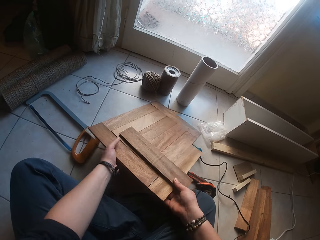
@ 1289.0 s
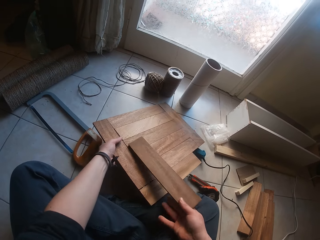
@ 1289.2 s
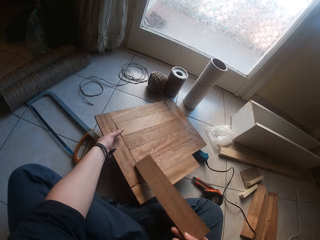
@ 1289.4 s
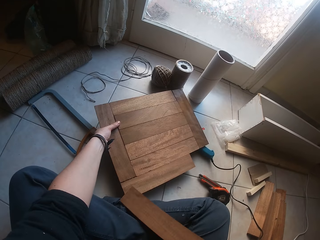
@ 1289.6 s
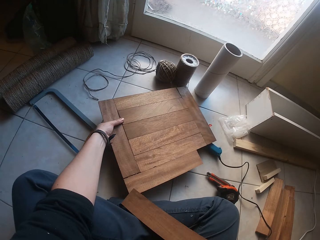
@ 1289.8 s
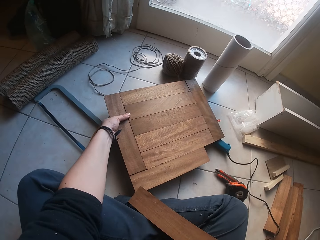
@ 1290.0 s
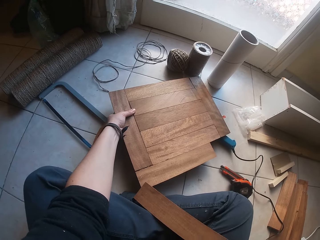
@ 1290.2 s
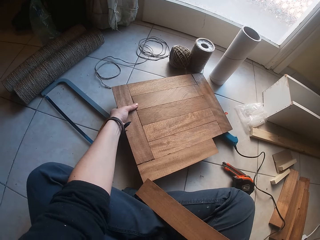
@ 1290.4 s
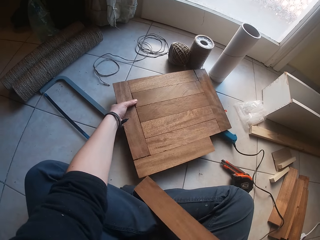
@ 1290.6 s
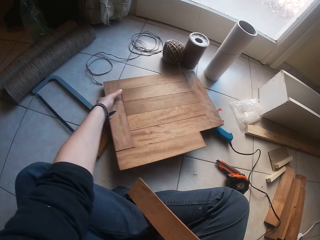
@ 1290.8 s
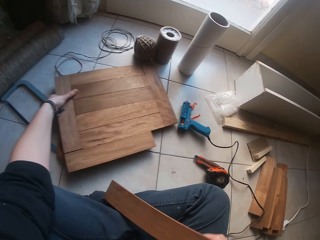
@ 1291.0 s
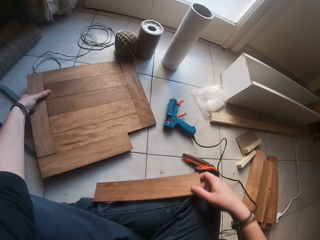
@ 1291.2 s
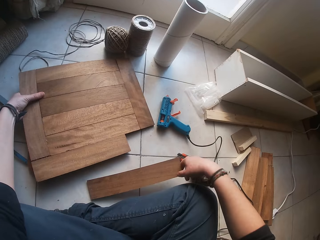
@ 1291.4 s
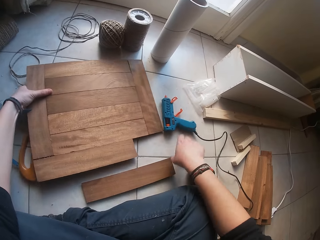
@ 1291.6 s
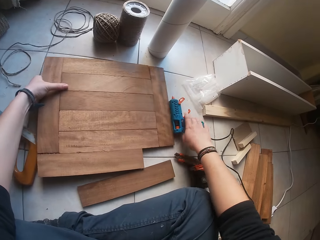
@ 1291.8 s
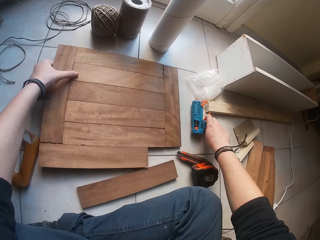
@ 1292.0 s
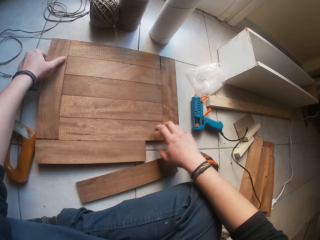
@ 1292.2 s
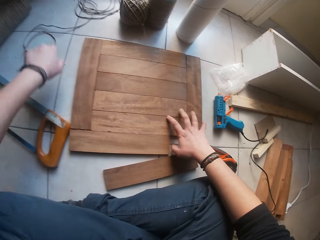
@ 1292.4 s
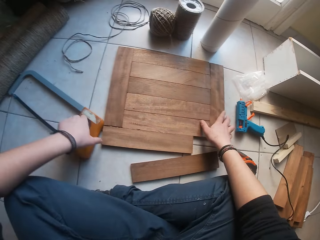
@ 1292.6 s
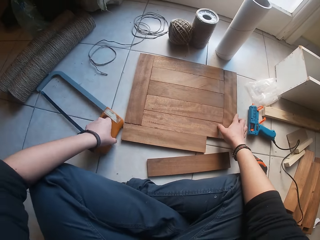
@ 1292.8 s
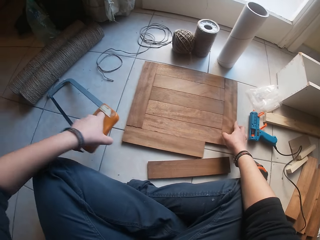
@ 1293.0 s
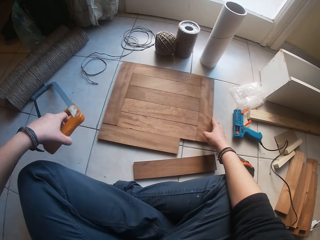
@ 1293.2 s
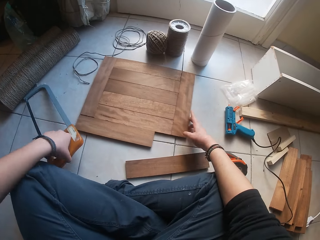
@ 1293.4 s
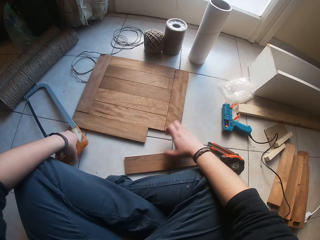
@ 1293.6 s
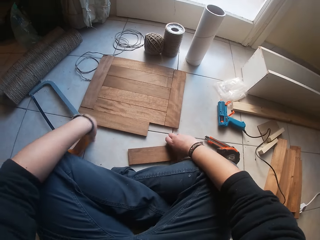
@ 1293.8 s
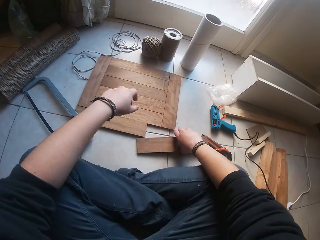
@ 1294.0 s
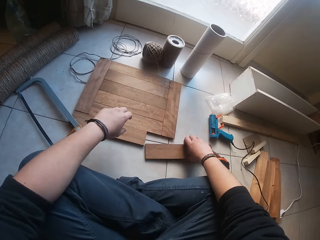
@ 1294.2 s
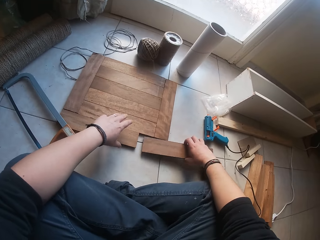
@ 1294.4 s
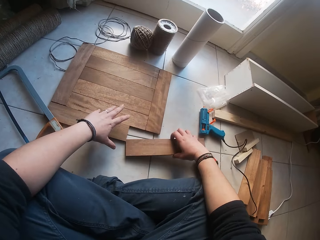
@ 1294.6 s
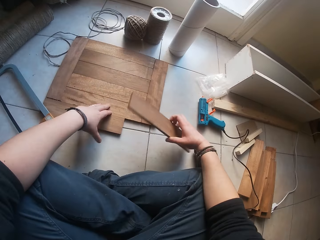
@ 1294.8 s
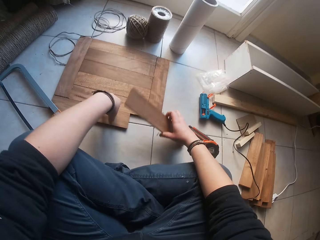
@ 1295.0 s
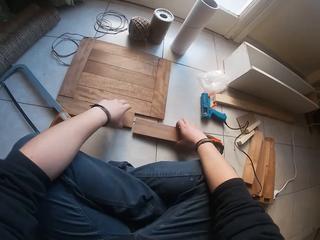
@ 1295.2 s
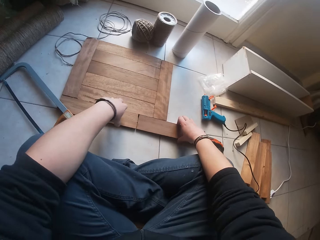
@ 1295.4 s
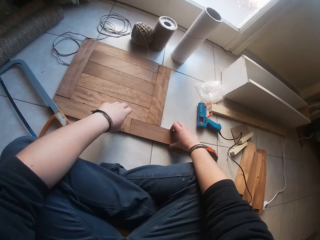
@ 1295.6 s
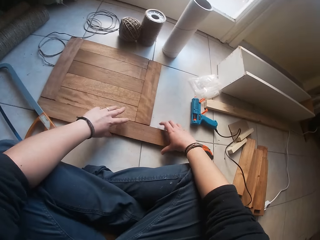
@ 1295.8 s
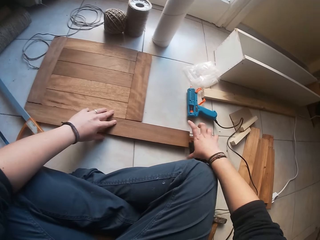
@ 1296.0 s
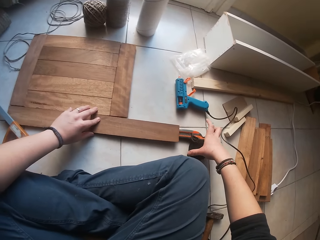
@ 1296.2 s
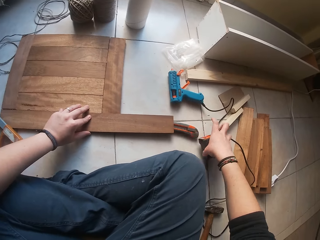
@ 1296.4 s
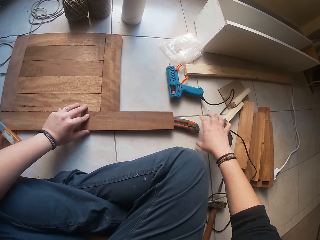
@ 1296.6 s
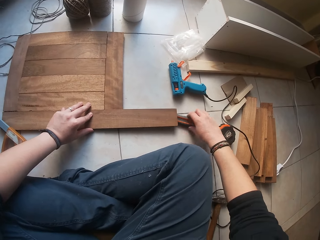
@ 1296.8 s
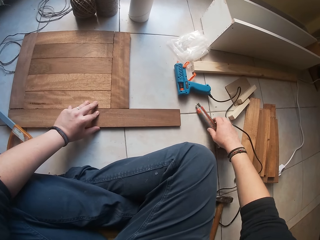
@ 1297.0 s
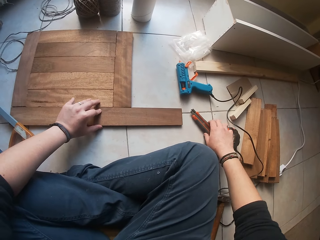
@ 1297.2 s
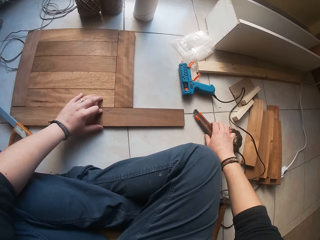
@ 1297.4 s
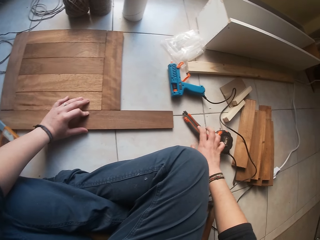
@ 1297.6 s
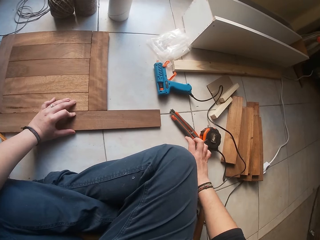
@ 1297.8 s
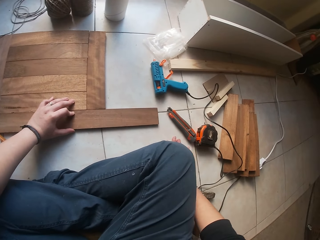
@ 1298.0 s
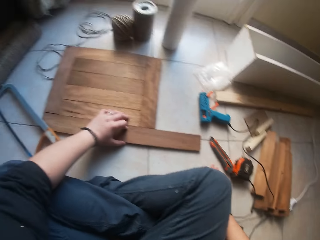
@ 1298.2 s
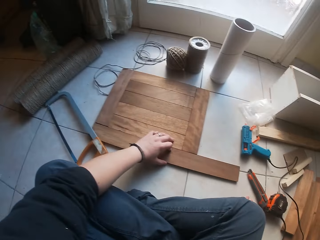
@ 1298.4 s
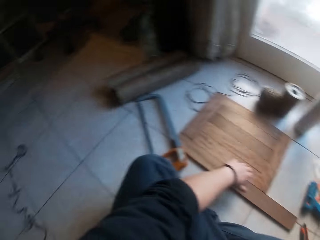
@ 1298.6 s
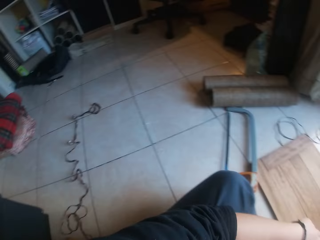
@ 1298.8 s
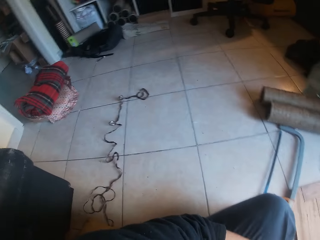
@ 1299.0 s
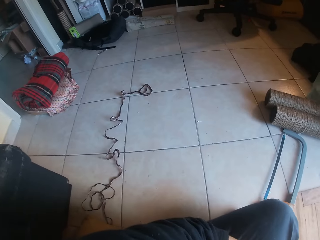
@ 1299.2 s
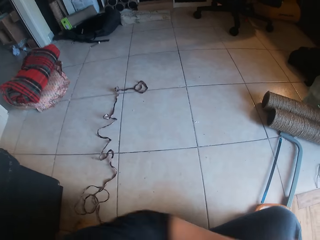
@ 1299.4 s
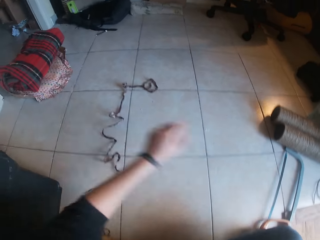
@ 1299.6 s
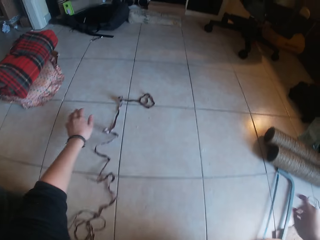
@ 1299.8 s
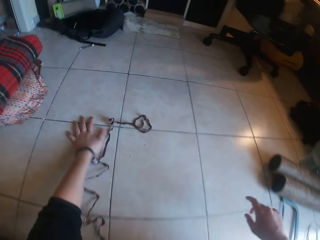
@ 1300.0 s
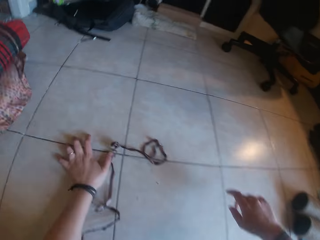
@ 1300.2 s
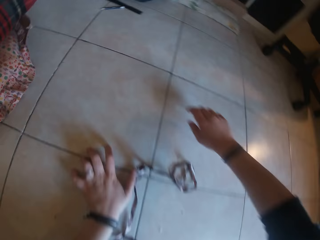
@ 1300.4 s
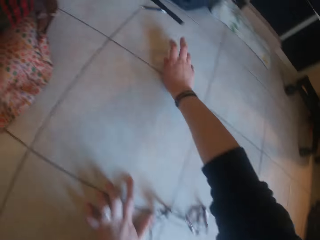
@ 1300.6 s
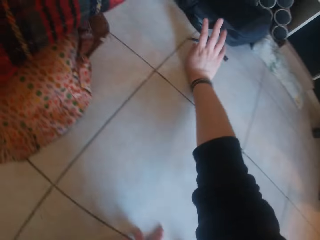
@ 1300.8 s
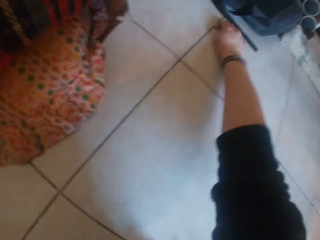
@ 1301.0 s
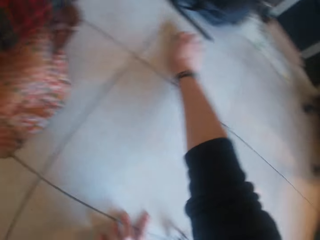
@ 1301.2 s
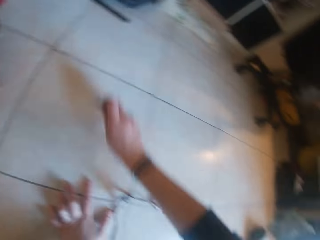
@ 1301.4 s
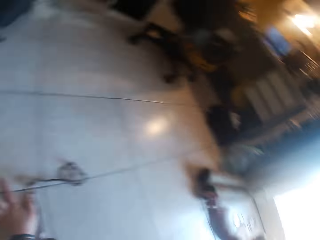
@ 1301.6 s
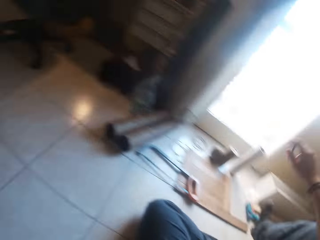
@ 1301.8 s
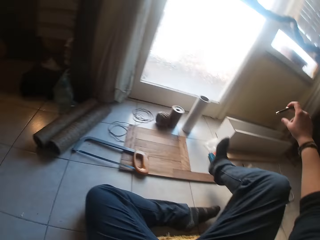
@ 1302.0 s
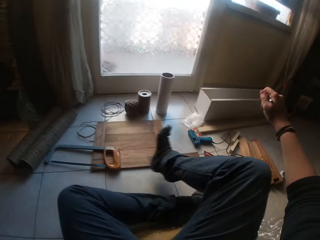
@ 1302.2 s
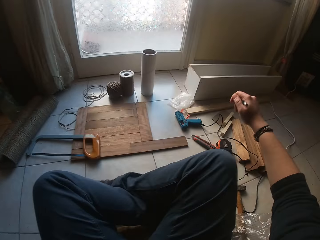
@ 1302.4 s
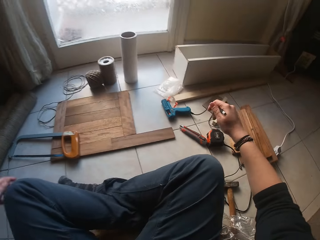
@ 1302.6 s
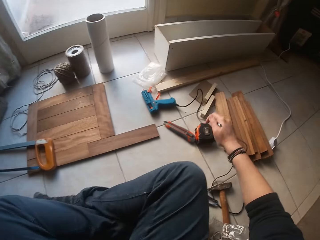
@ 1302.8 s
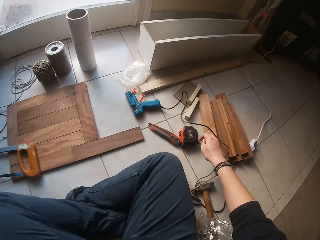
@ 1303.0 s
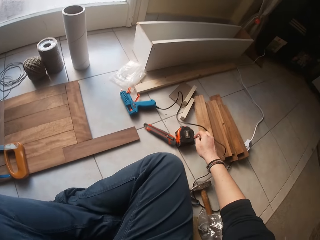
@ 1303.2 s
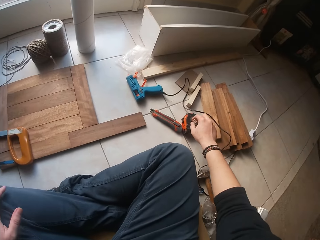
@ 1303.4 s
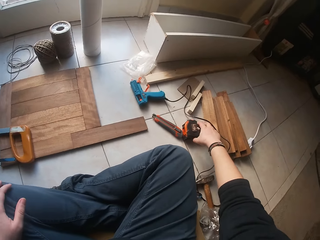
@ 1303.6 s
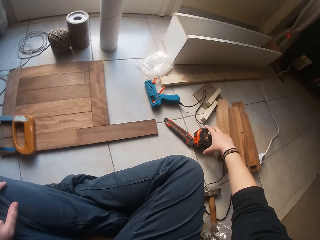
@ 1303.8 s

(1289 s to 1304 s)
The camera wearer picks up the wood. They place the wood down. They place it down again. They pick up the wood. They place the wood down. They hold the wood. They look around. They pick up something.

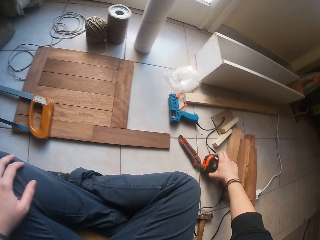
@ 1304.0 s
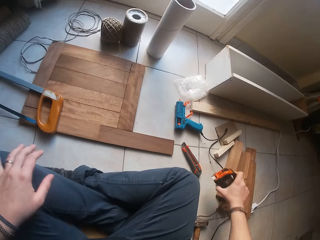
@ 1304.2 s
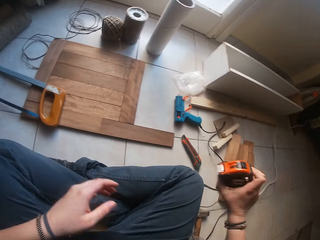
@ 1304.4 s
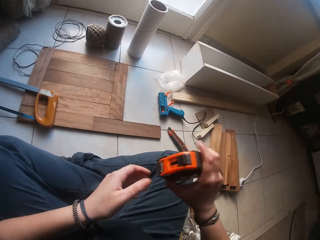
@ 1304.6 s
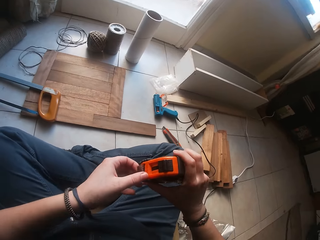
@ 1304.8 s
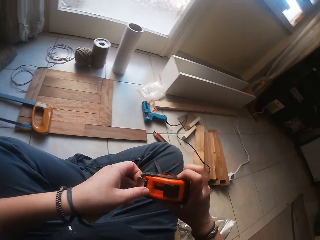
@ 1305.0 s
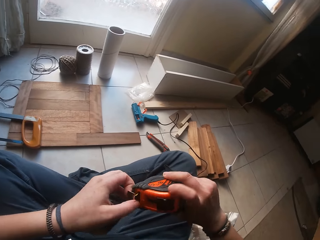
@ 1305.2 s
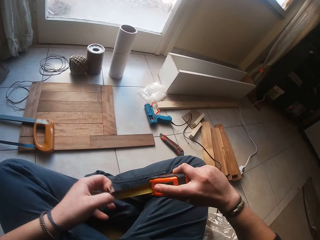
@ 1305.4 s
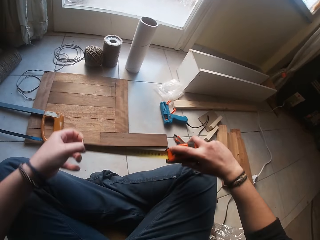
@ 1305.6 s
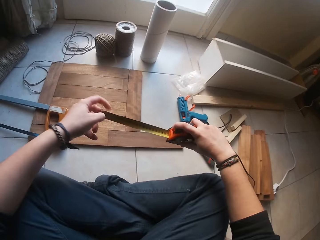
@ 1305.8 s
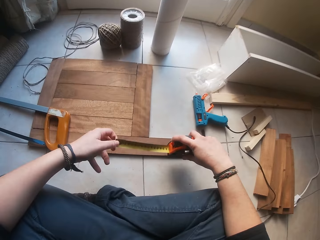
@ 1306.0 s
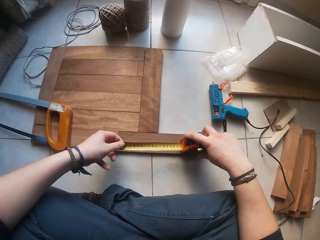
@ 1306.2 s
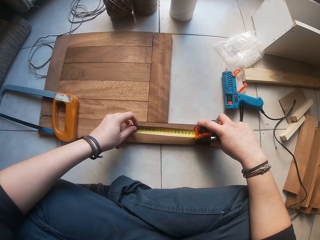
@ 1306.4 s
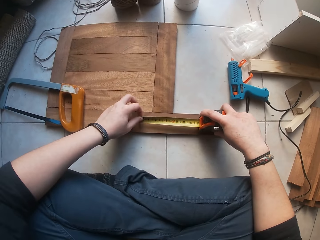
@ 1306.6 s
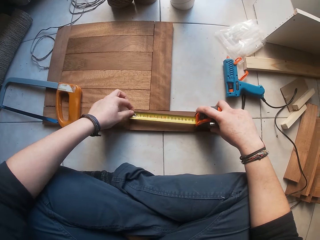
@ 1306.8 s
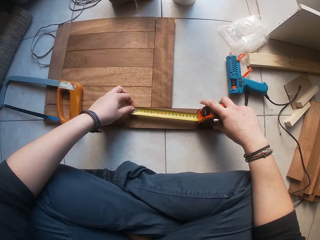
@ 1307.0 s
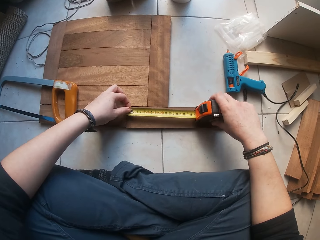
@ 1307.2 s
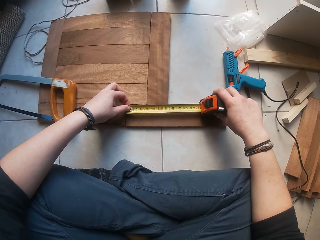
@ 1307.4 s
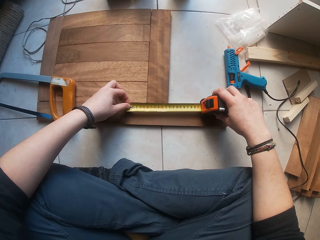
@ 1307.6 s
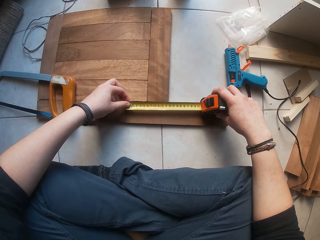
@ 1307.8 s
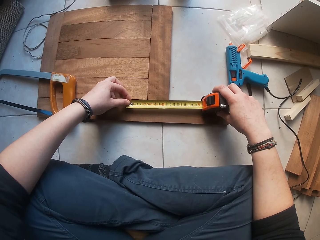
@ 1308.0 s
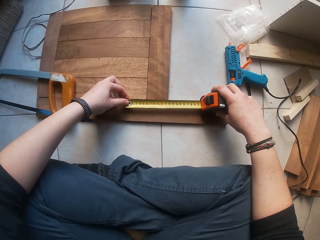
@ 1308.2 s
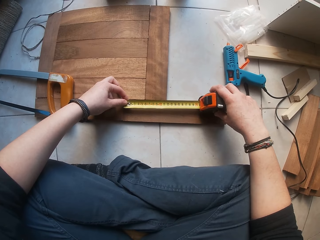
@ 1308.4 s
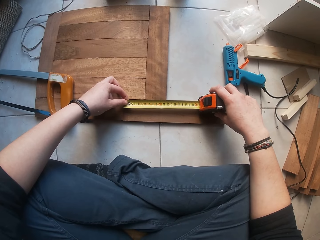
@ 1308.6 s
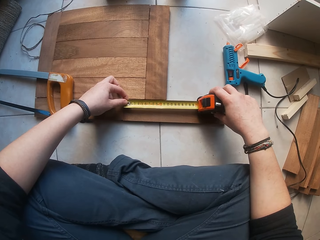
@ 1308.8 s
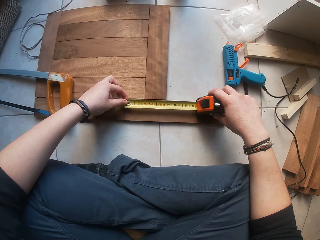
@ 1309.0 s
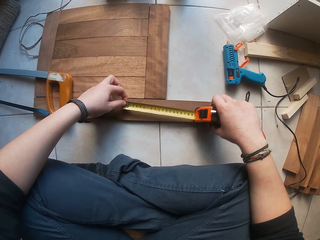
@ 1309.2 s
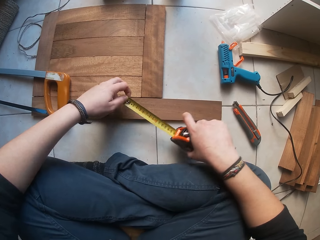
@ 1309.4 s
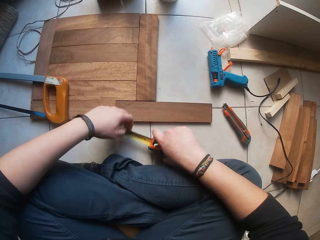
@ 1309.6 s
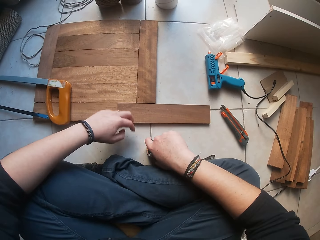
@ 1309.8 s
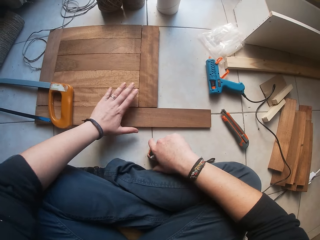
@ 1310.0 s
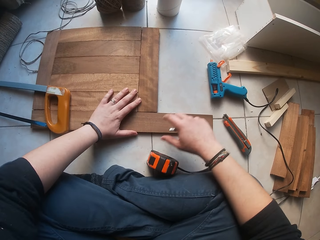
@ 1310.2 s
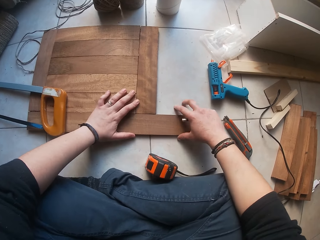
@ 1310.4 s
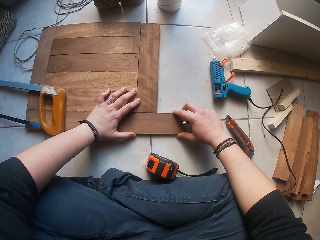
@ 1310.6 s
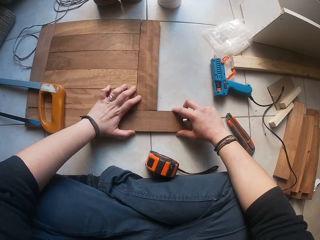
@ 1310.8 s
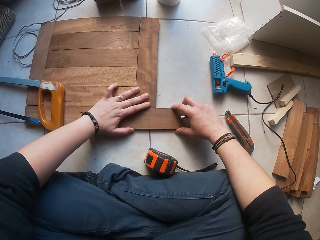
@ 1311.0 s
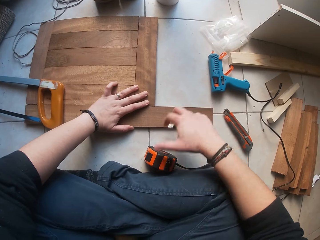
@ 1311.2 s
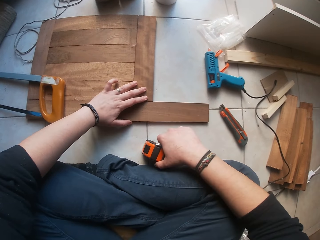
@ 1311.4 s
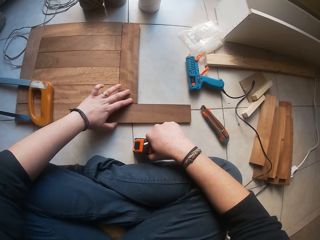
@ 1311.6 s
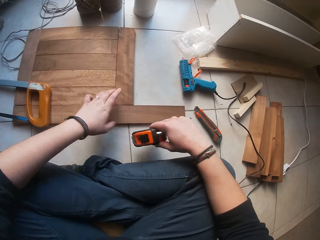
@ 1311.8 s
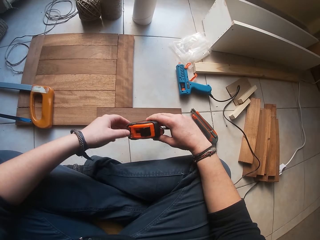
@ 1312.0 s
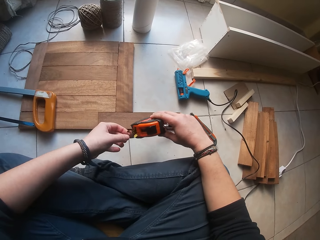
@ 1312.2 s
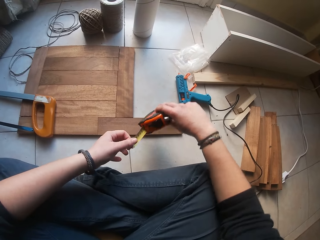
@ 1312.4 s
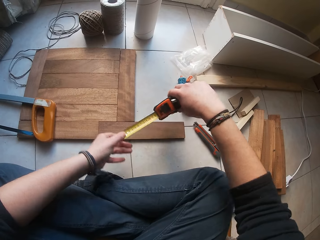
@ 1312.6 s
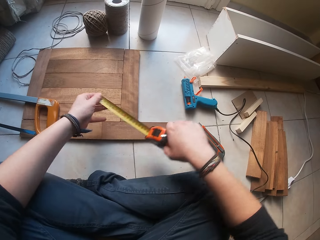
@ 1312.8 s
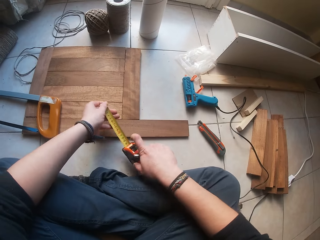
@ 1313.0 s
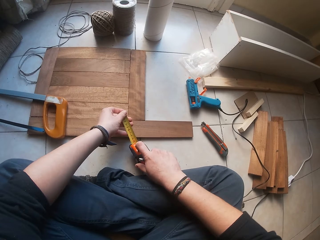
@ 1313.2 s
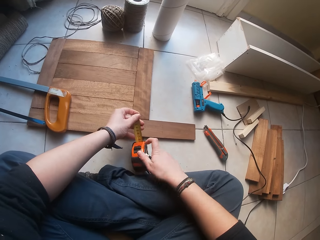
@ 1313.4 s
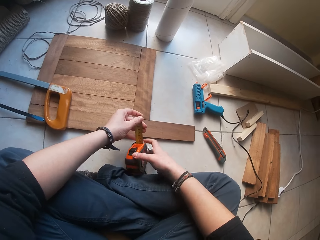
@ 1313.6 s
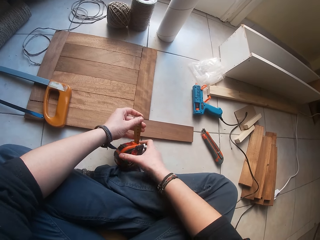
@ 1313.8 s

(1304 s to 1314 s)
The camera wearer picks up the tape measure. They stretch the tape measure. They measure the wood. They touch the wood. They pick up the tape measure. They measure the wood.
